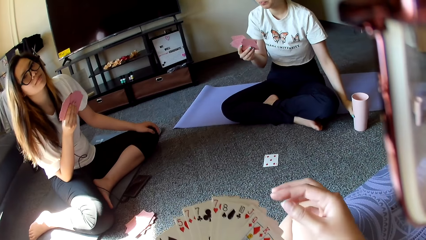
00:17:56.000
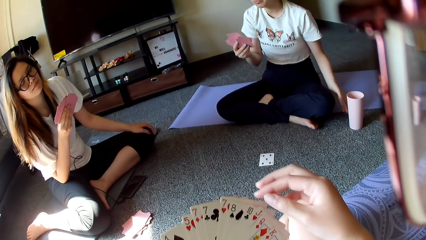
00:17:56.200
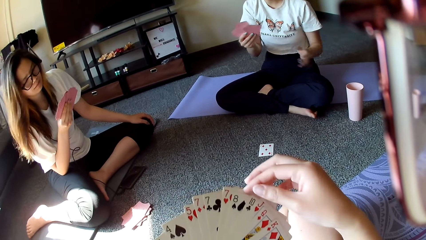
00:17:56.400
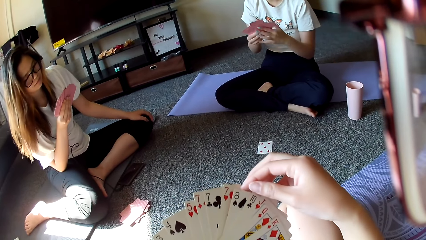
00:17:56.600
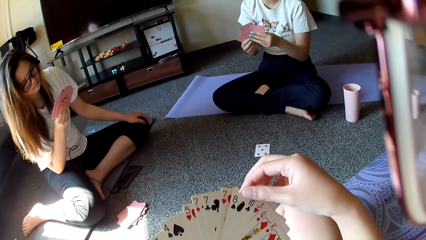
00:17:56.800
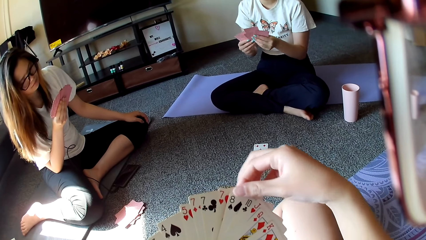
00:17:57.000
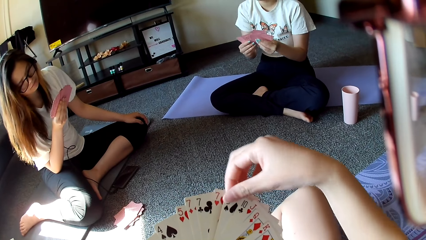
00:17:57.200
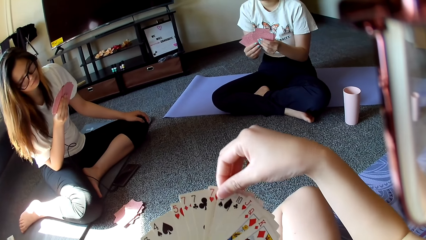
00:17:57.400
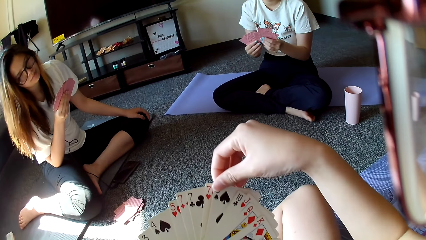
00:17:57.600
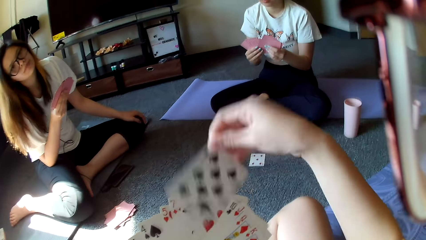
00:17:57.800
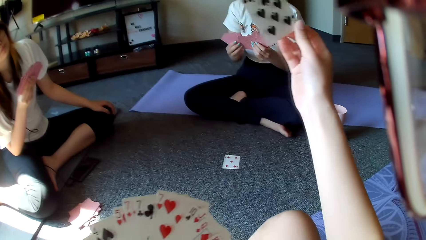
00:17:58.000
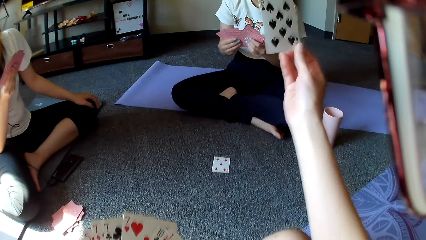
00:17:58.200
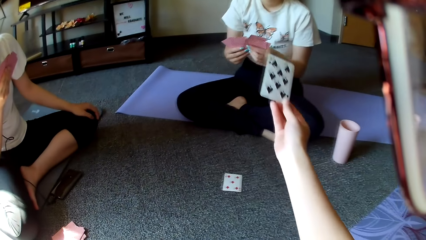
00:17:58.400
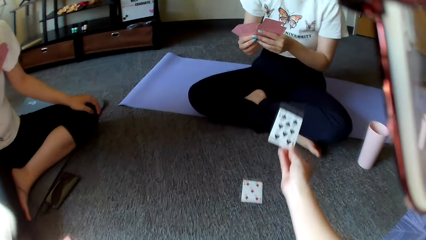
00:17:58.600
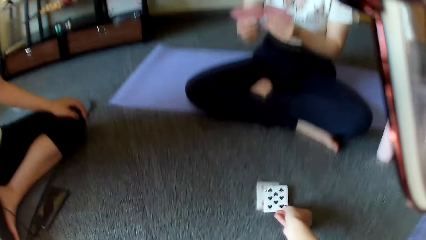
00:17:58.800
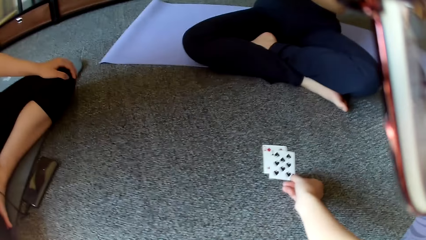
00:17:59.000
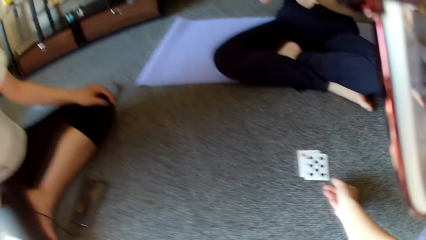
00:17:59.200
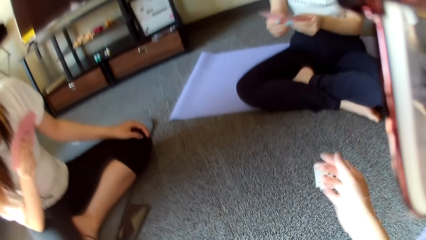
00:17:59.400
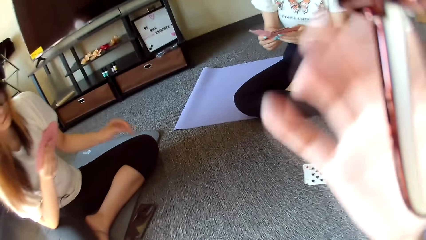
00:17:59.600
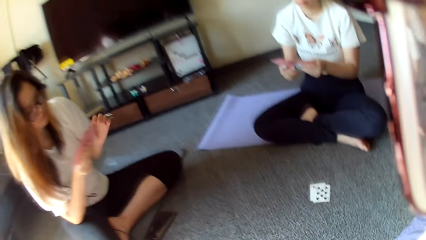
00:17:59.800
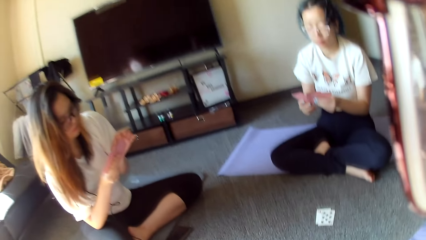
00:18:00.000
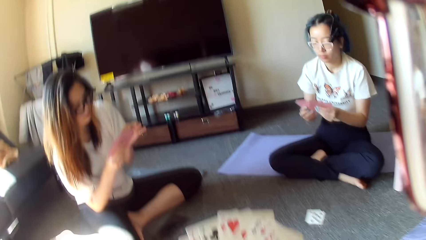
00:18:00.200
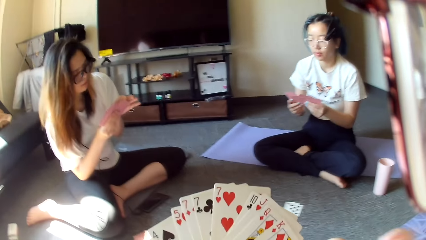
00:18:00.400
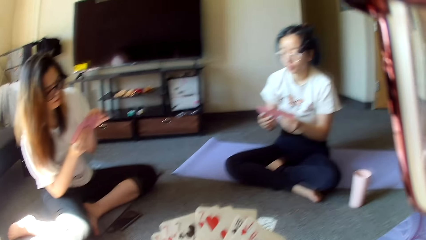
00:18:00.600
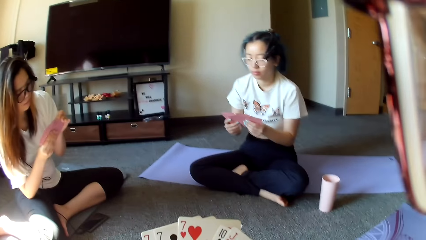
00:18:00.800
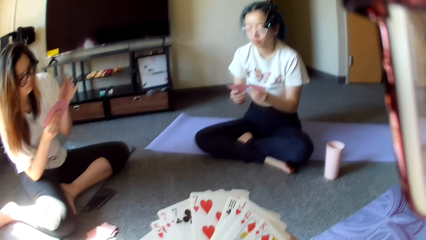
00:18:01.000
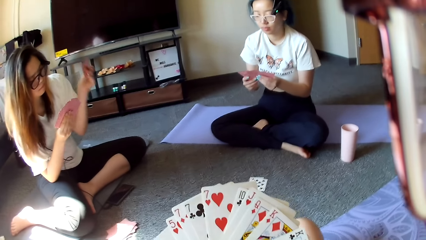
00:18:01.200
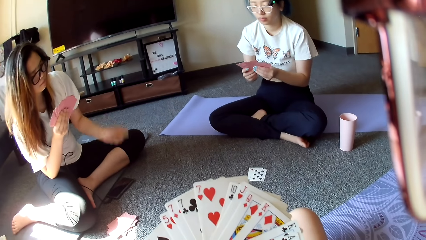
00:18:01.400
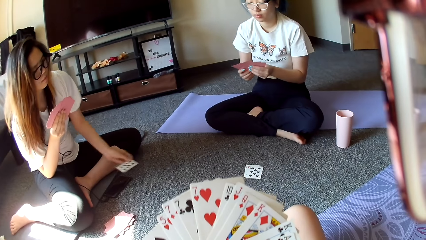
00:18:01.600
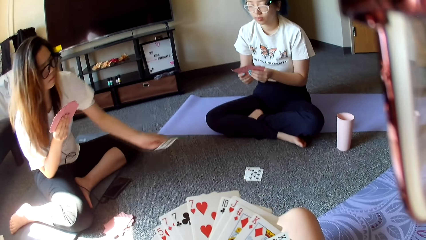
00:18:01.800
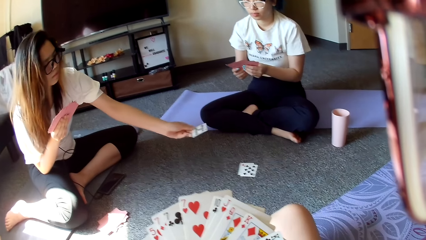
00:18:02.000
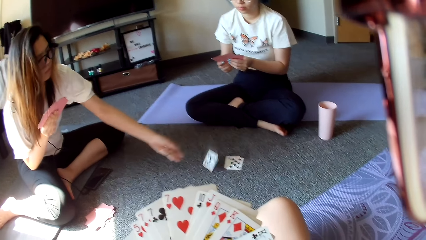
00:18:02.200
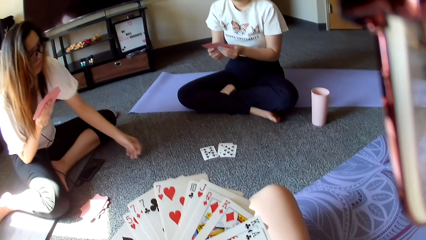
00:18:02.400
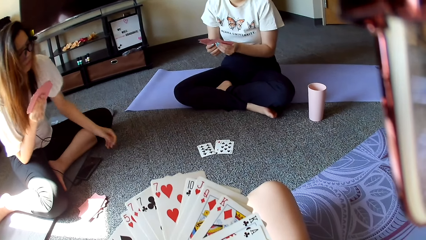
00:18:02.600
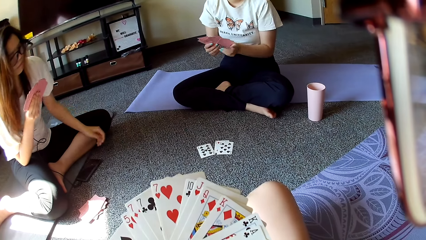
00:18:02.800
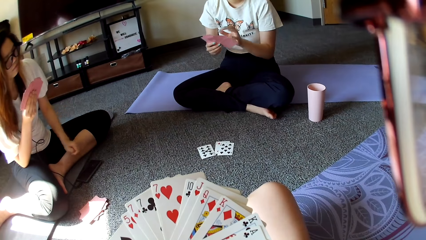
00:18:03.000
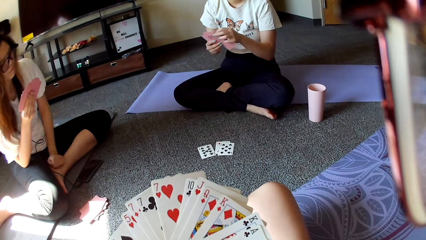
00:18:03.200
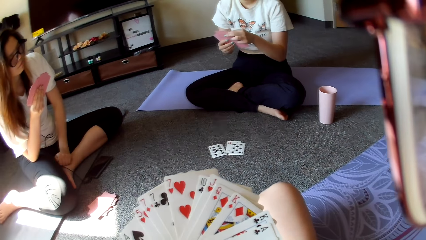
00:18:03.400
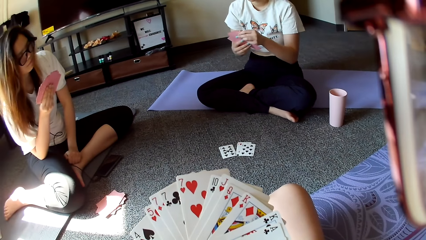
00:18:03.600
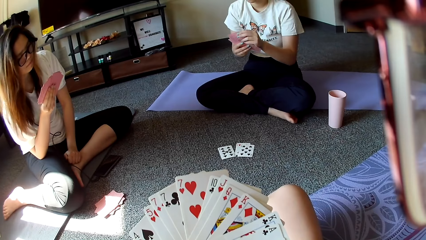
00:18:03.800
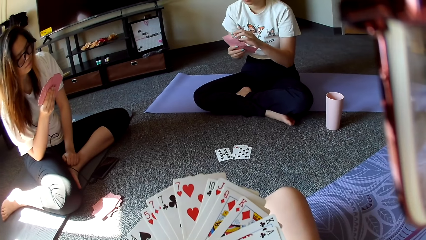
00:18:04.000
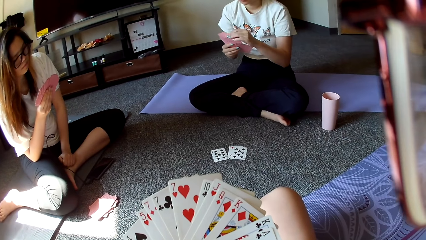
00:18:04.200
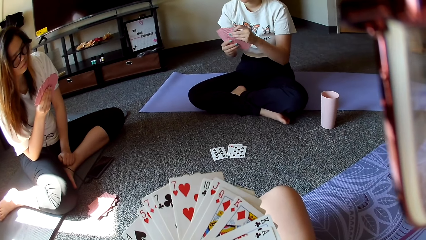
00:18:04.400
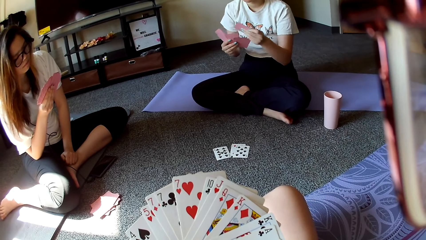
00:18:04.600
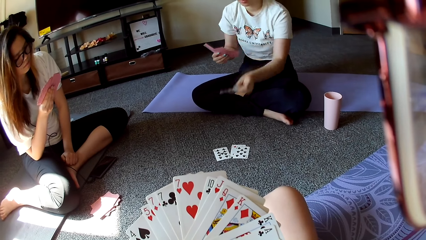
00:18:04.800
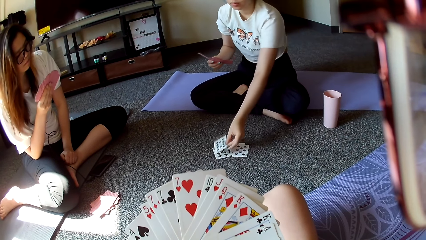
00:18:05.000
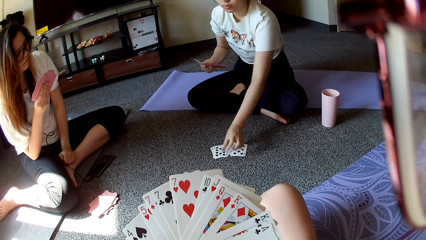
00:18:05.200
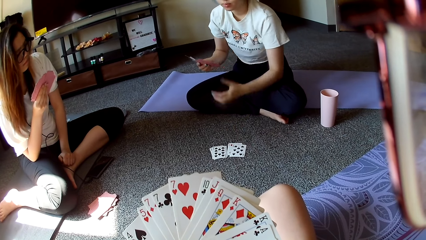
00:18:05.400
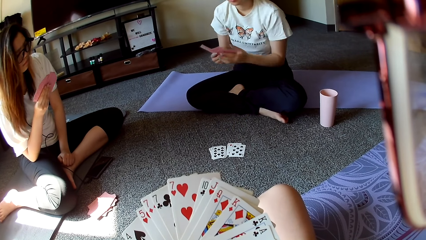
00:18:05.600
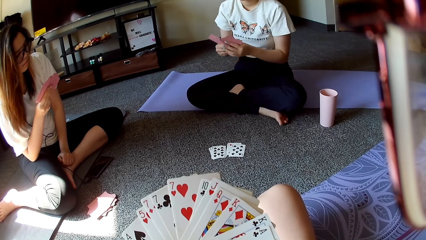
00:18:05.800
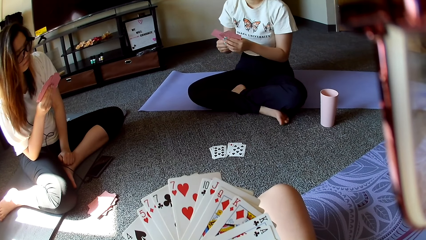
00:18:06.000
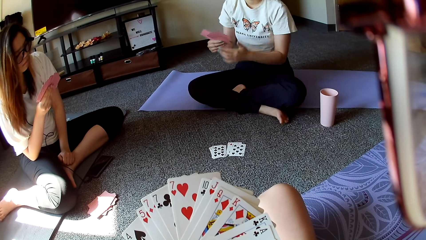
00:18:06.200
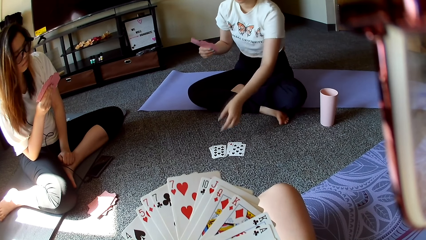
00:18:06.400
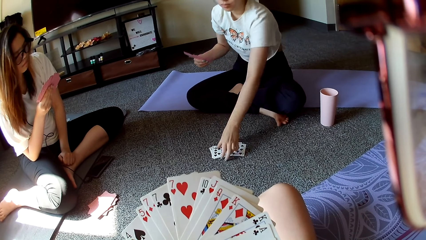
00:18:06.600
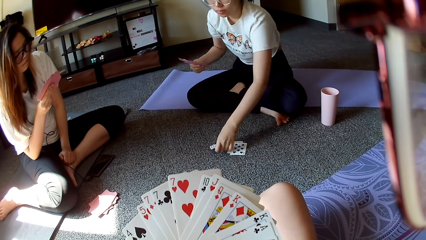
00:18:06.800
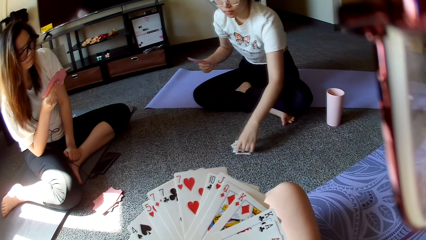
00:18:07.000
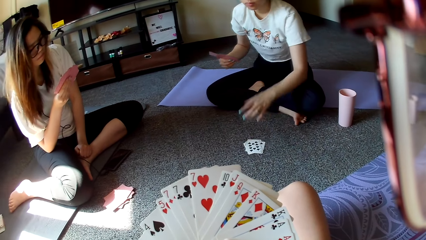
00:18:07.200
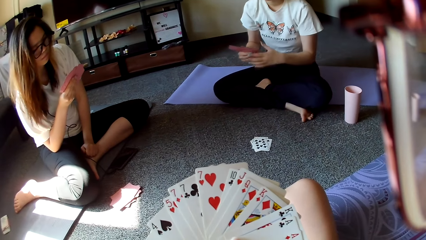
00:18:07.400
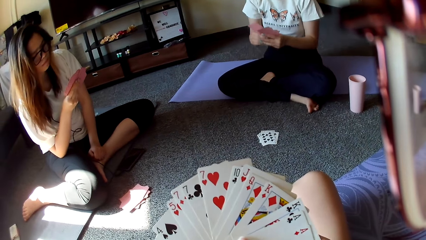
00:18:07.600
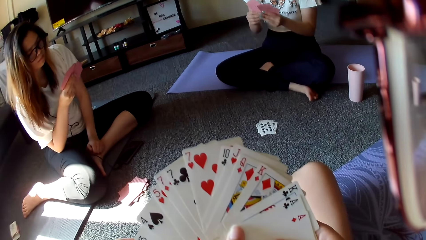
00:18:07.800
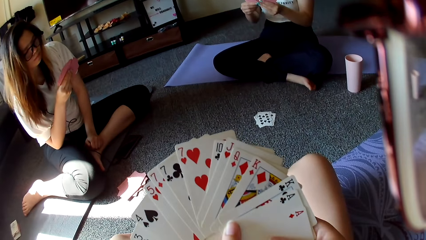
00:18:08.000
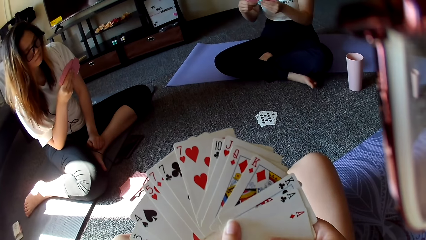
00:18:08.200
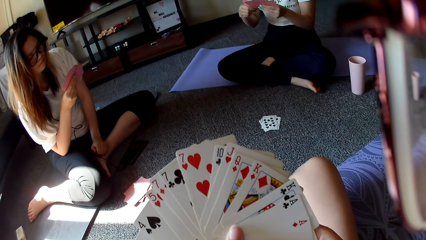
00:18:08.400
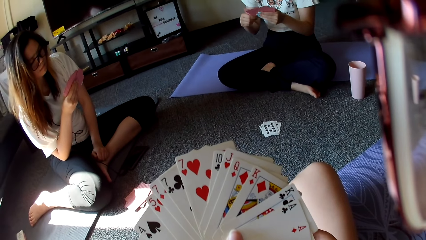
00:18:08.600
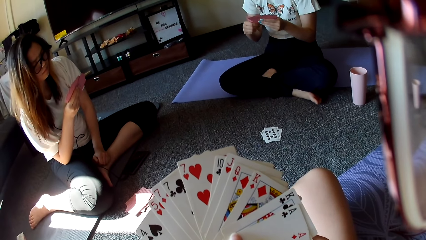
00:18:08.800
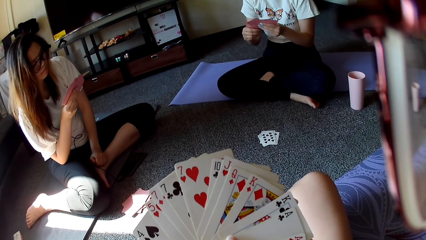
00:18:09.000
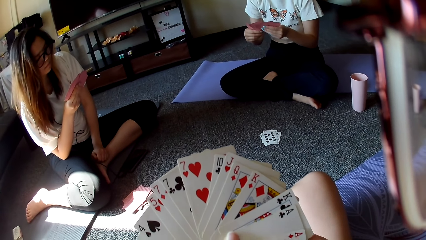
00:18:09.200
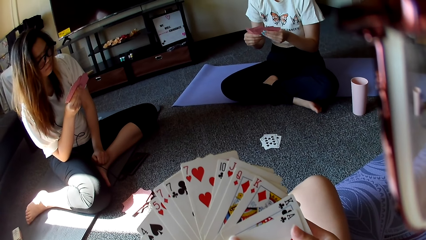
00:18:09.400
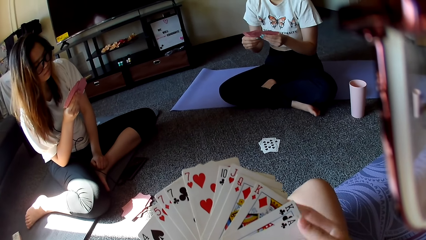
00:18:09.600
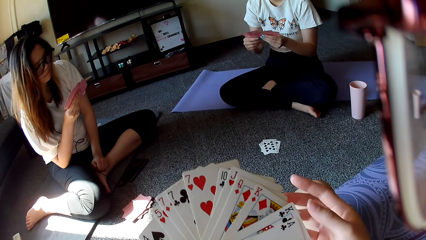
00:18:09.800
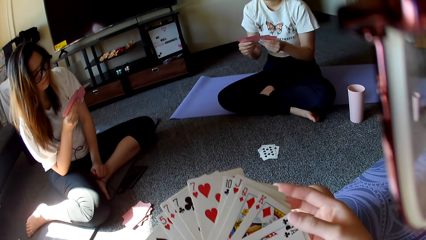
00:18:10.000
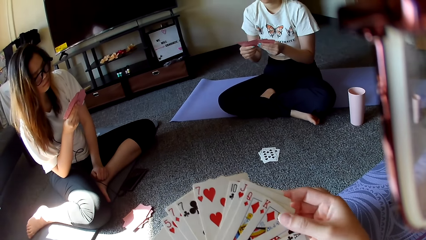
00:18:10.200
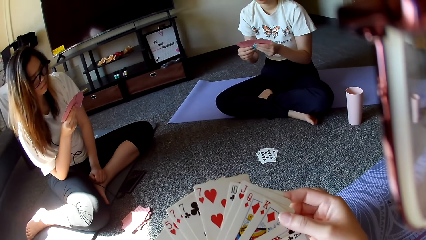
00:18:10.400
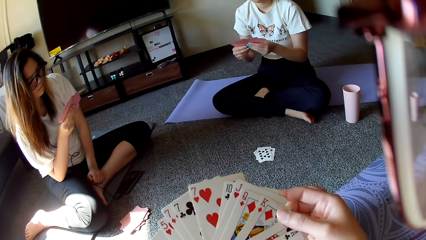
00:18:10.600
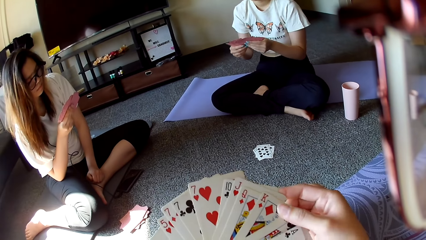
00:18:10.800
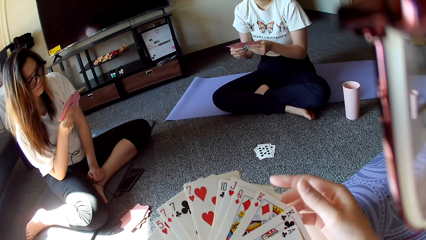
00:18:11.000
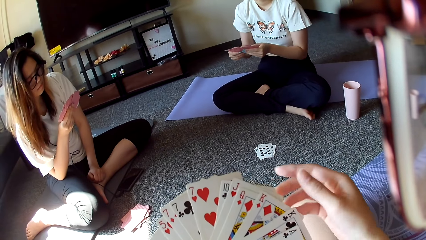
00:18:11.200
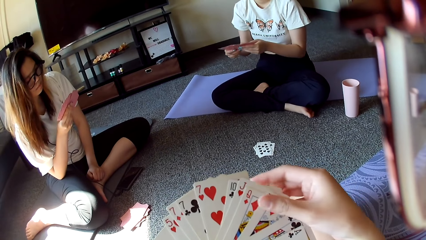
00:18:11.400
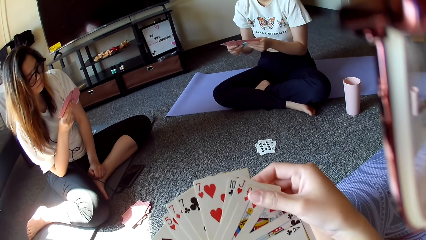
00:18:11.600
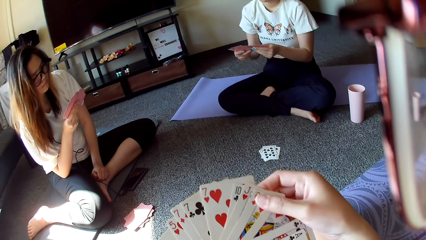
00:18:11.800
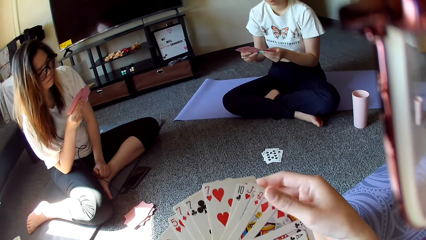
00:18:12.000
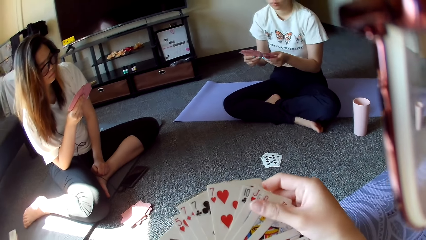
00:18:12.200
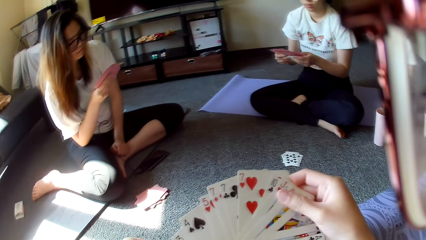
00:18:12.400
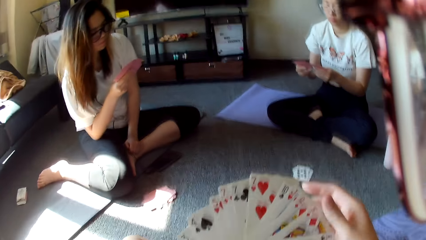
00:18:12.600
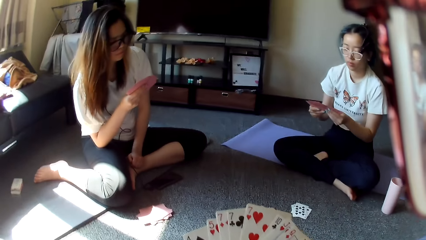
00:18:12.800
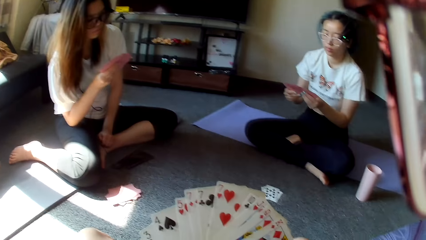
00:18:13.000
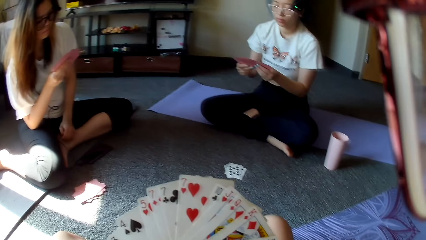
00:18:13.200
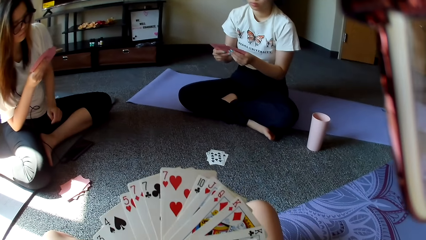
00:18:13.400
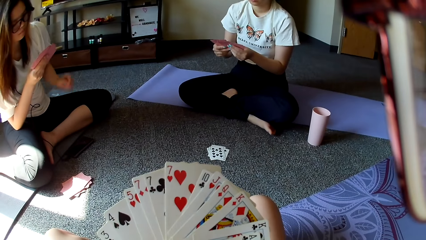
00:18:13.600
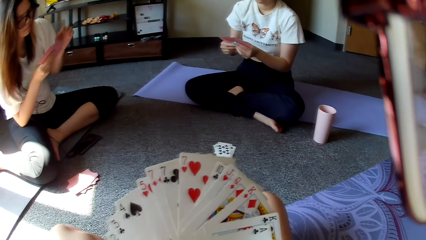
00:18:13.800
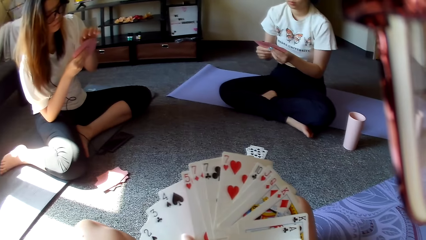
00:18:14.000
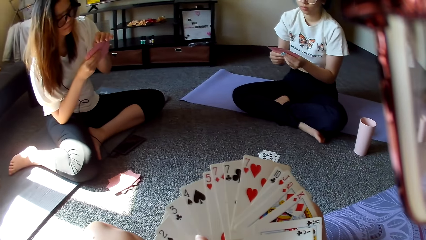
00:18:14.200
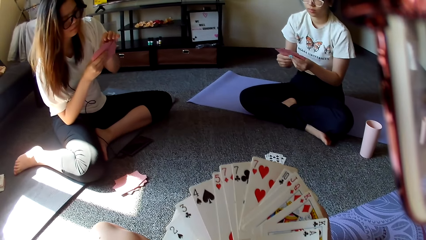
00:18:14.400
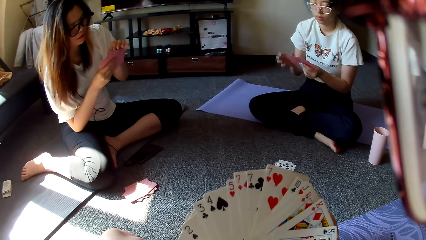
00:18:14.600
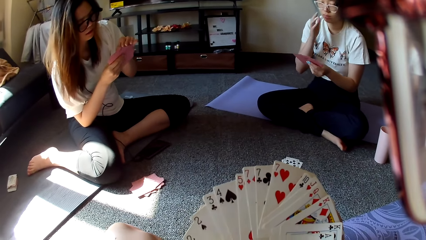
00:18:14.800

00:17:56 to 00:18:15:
The woman puts down the water glass. The camera wearer puts the card down. They play. Another woman puts the cup down. A person plays. The first woman puts the cup down. She plays and picks the cards.
